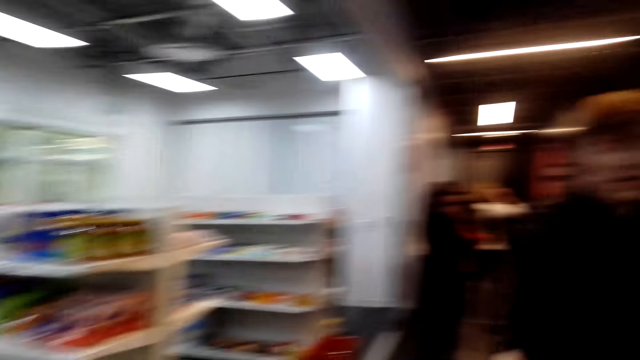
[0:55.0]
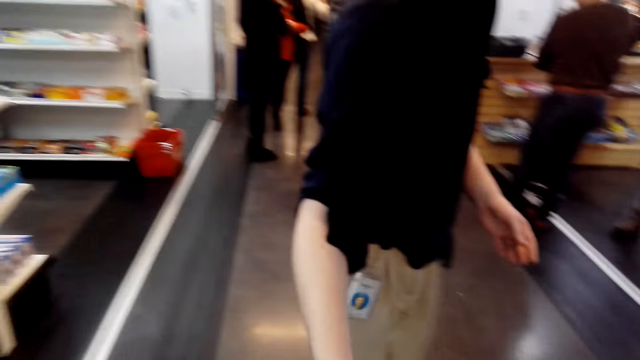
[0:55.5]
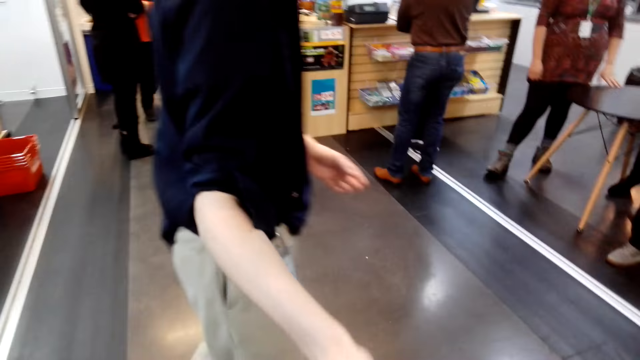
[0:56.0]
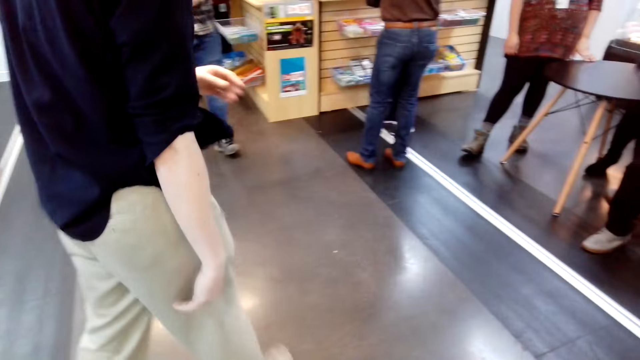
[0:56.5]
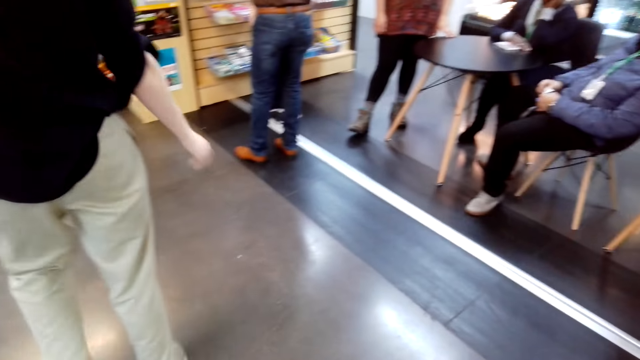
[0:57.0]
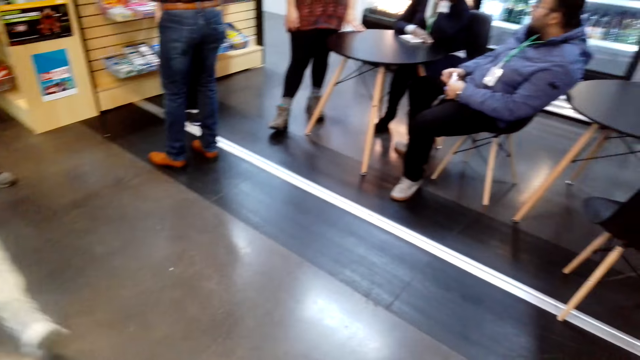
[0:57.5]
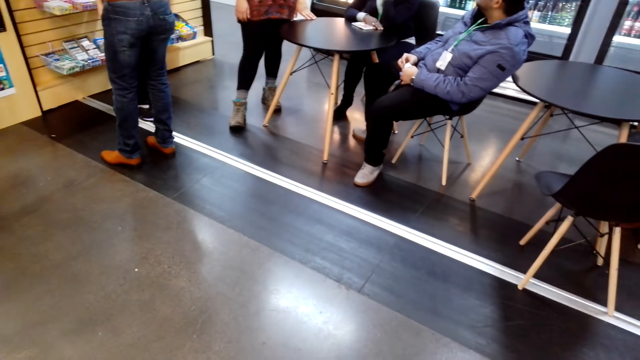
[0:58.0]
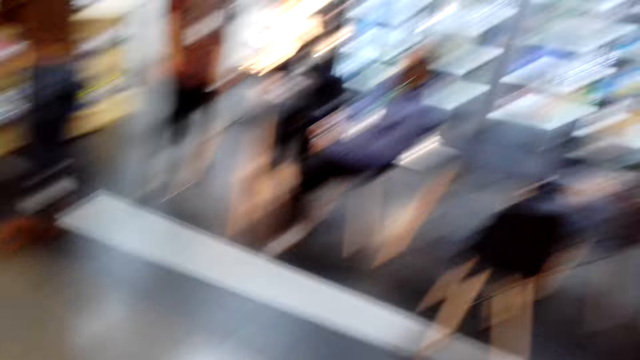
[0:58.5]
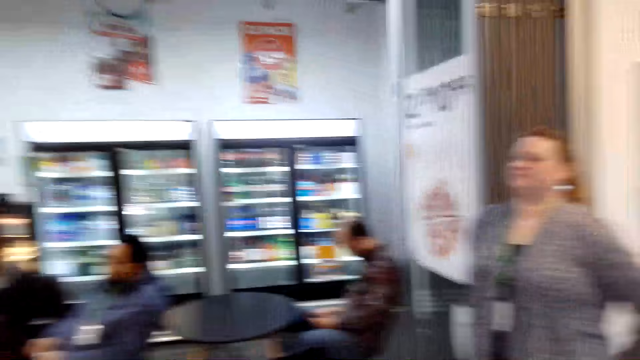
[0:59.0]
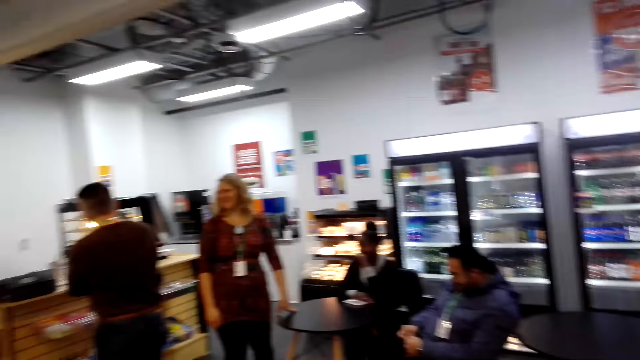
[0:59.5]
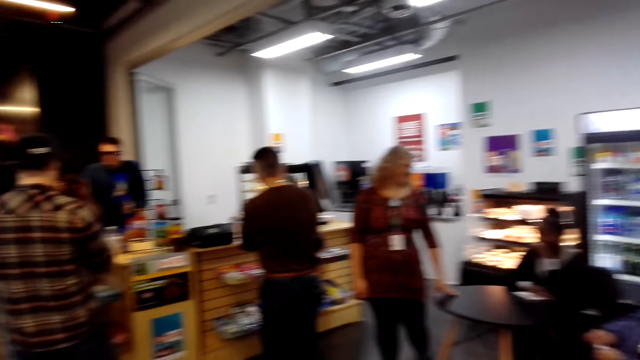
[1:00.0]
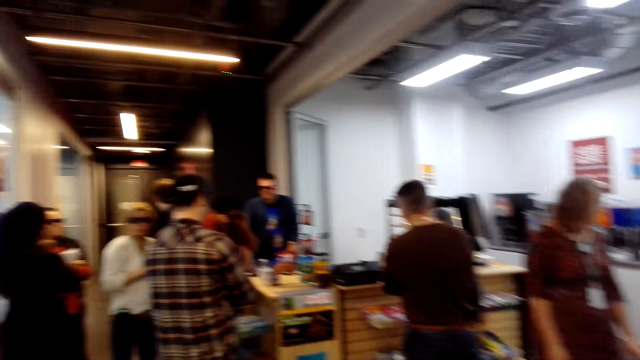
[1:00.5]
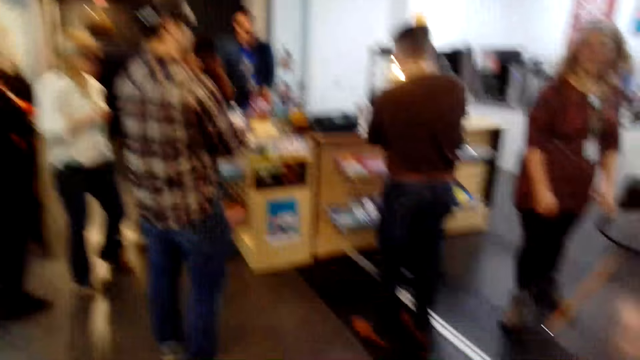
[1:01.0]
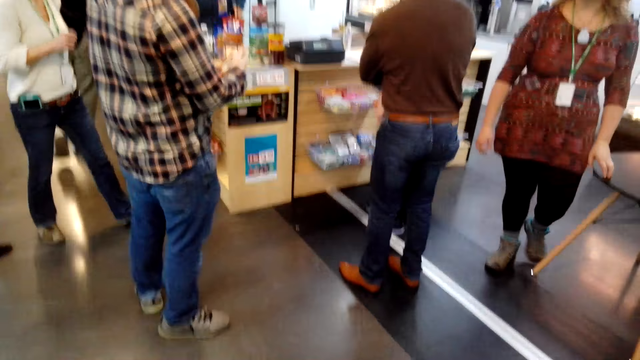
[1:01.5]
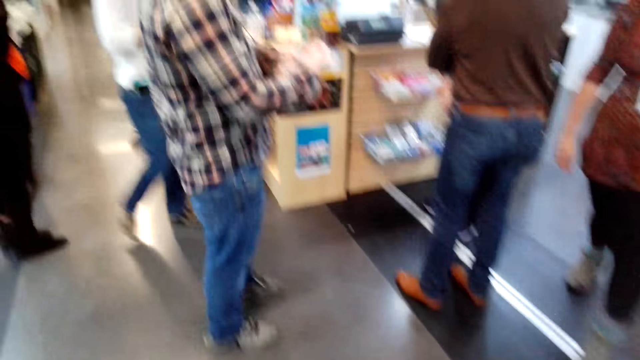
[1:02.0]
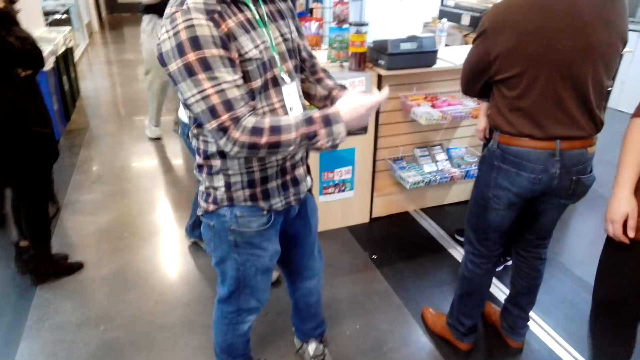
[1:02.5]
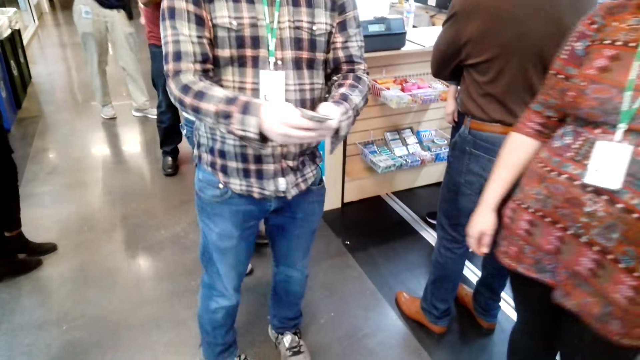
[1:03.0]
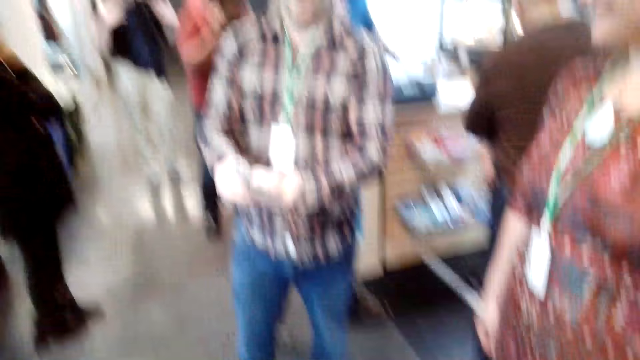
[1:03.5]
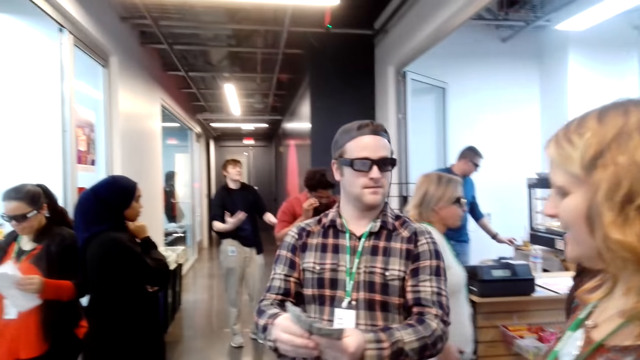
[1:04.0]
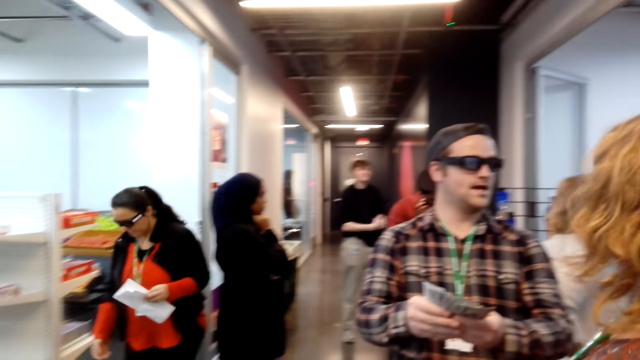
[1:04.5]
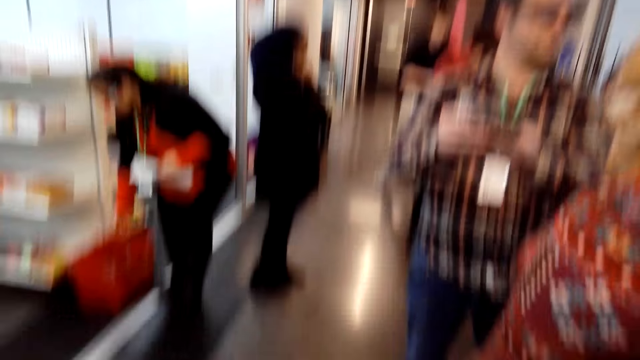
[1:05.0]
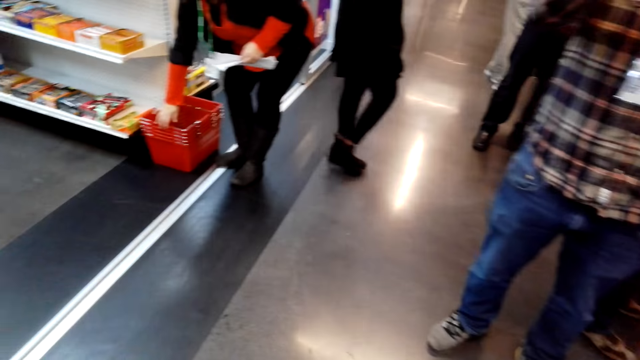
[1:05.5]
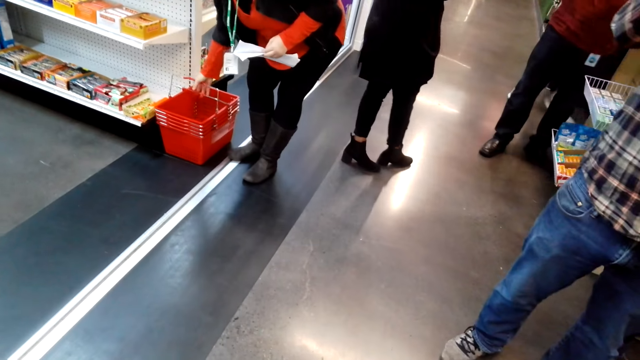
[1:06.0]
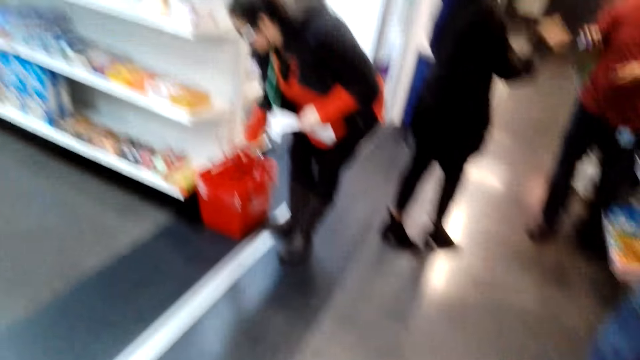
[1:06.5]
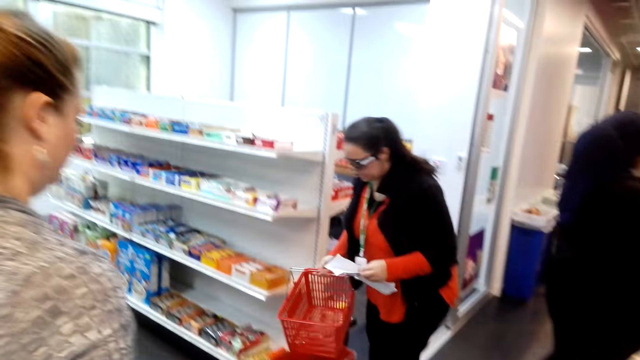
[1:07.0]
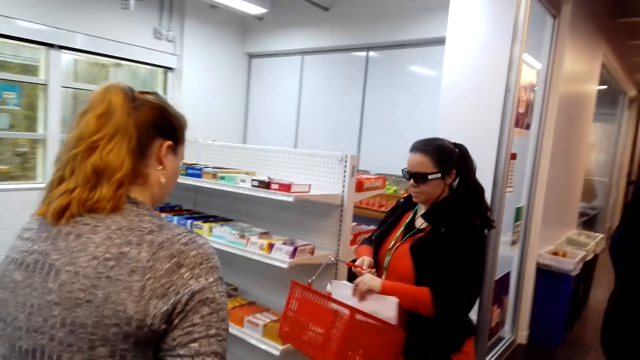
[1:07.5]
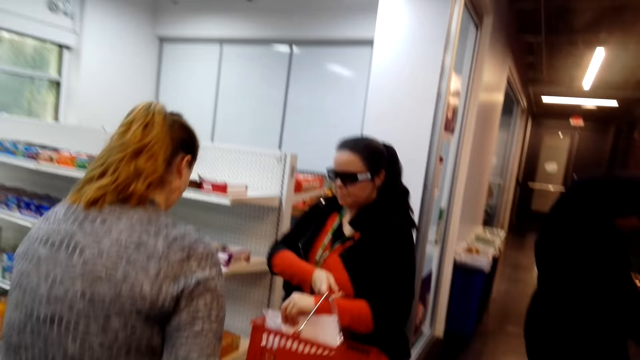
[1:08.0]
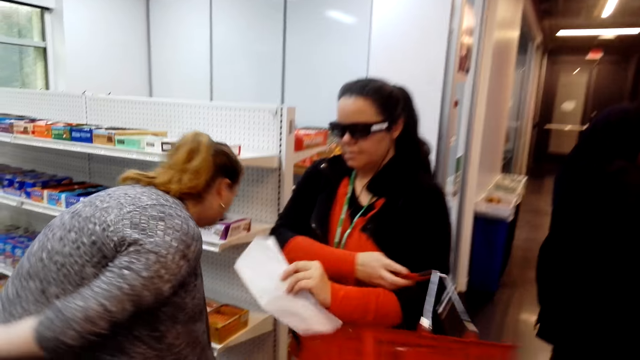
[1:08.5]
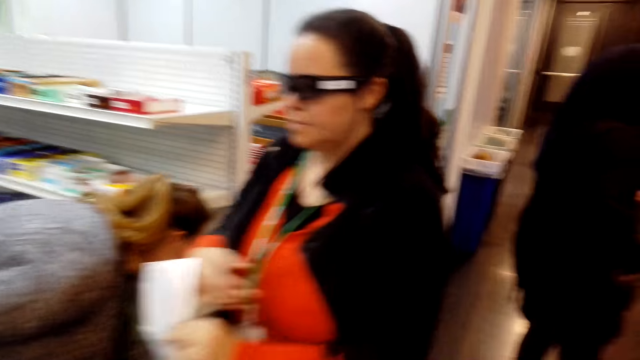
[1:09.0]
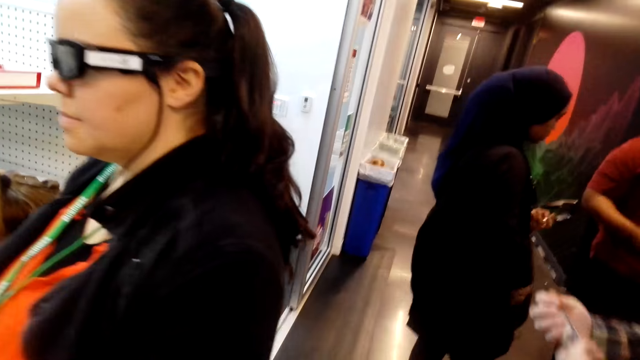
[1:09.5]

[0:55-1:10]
The camera wearer turns around. A person hands the camera wearer something. The person walks away from the camera wearer. The camera wearer looks around. A man counts cash on his hands. Another person walks towards the man. The camera wearer looks at the man. A third person takes a shopping trolley. A woman picks up a casket. Another person takes a shopping trolley.

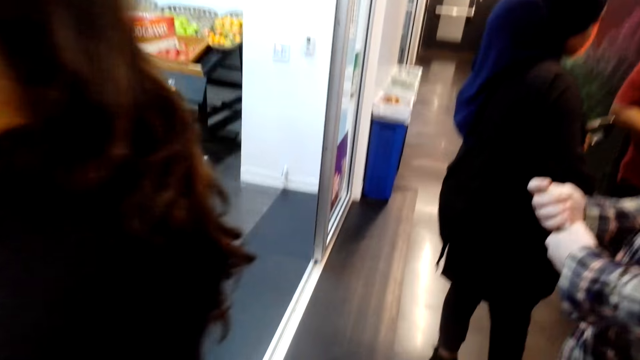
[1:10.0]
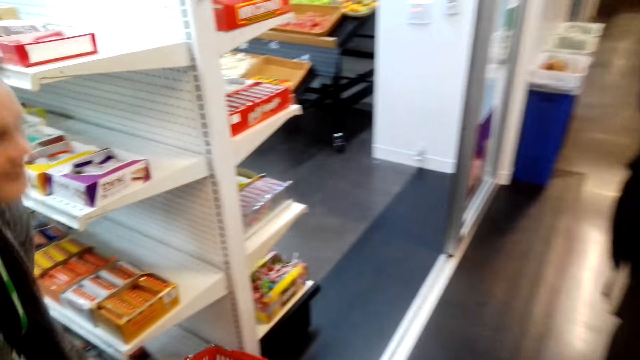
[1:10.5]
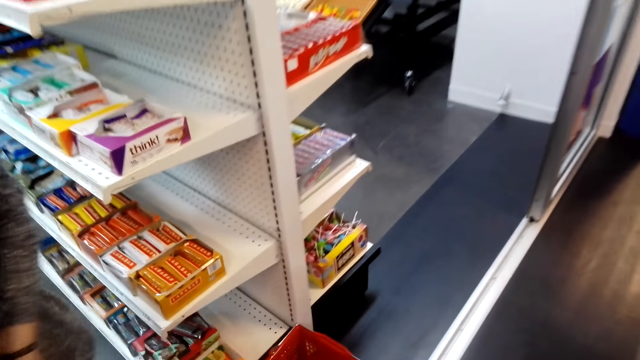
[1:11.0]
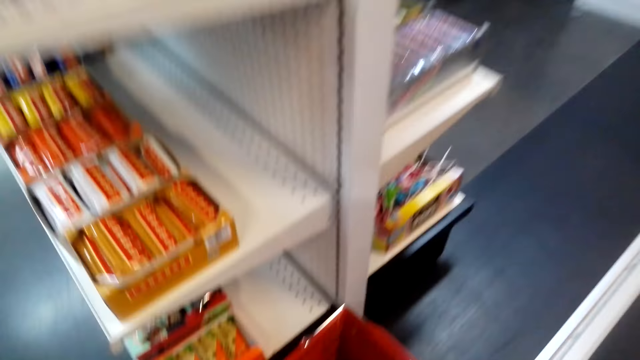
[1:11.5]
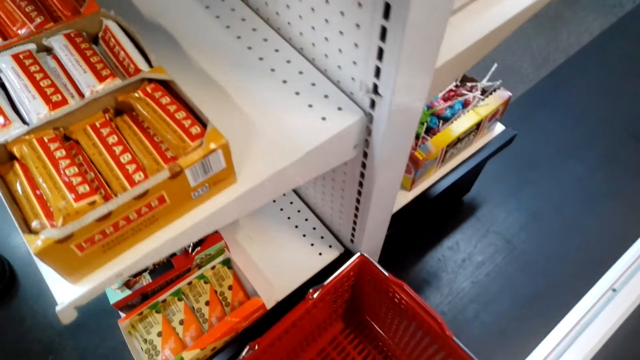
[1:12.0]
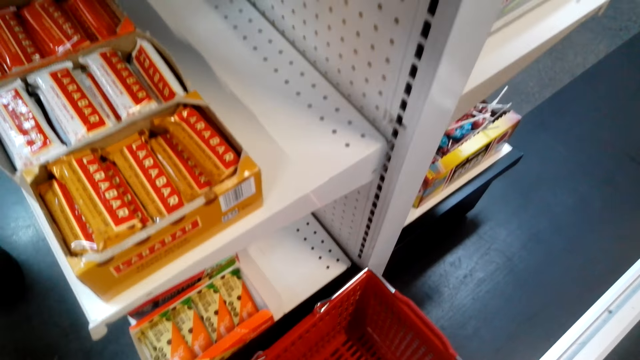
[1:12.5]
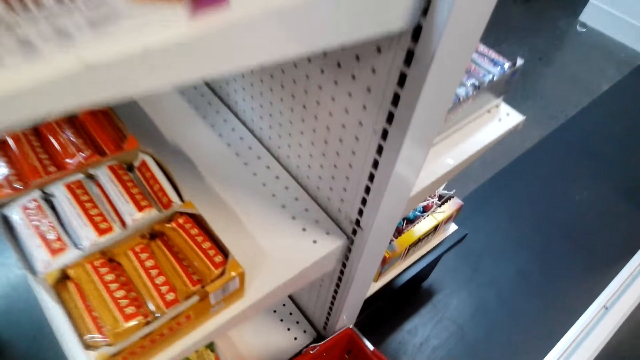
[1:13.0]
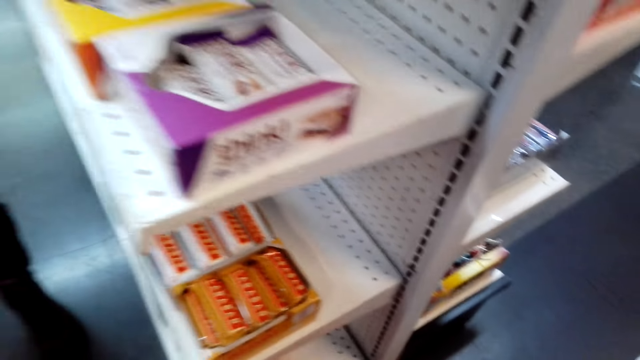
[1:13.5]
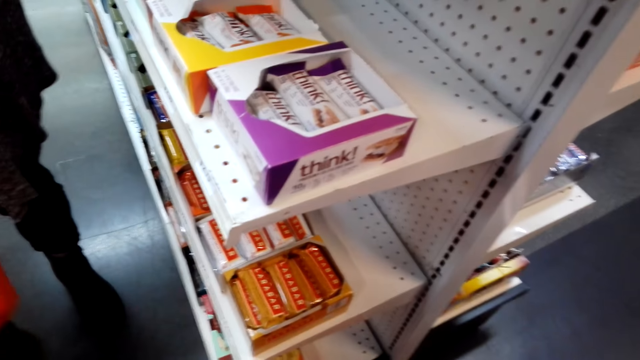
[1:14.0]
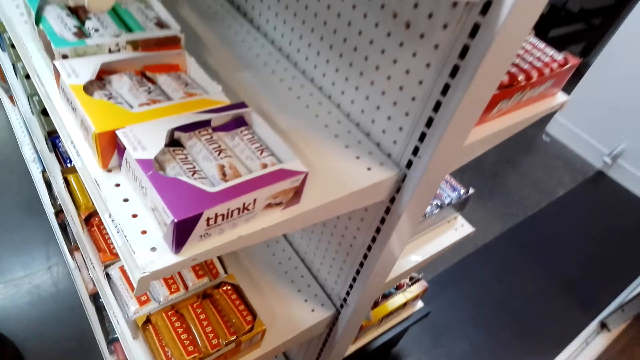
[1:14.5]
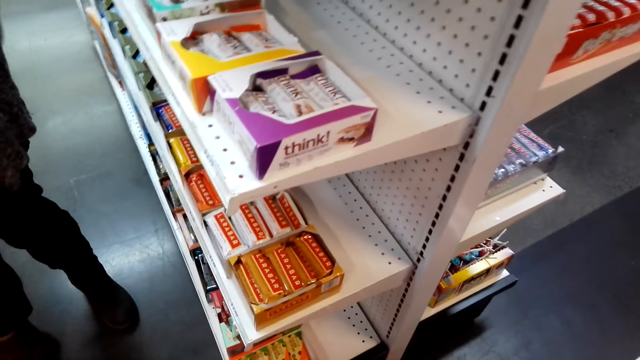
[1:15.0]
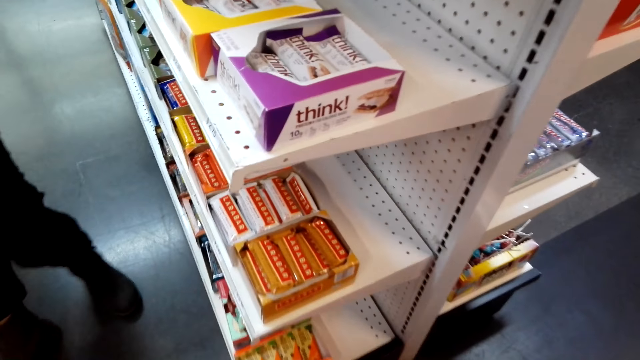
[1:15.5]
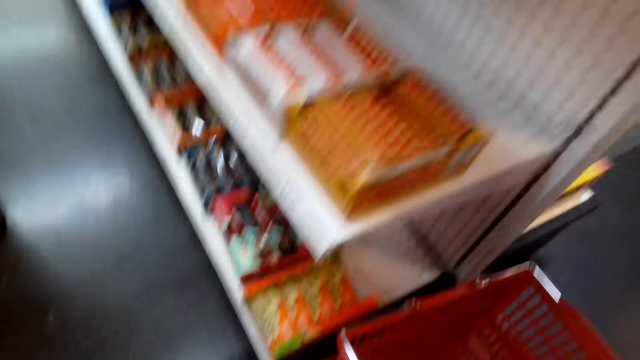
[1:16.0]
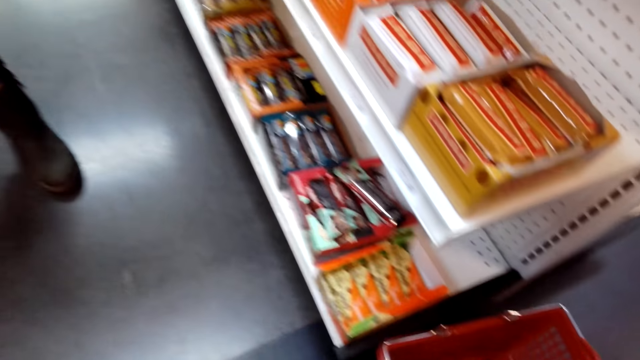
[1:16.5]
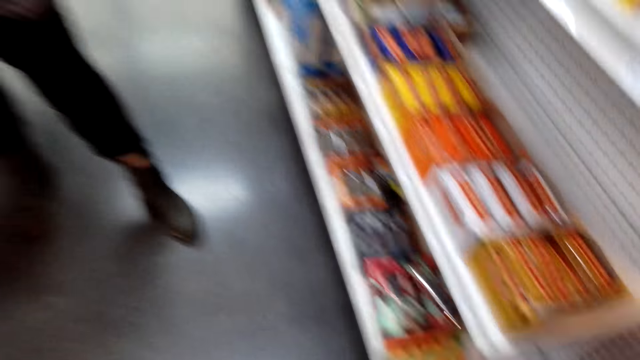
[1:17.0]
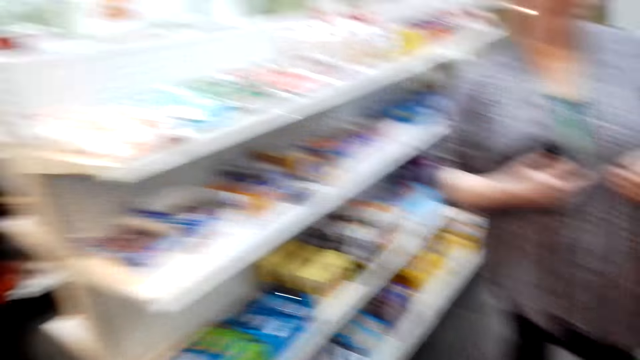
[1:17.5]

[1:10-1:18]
A woman picks up a casket. The camera wearer takes a shopping trolley.
